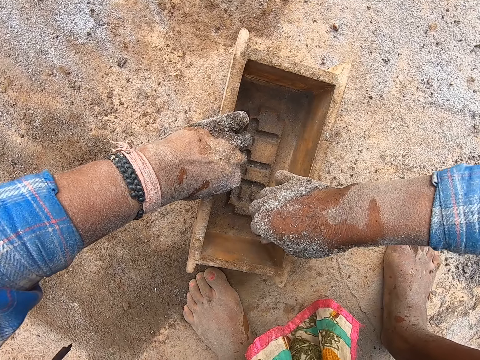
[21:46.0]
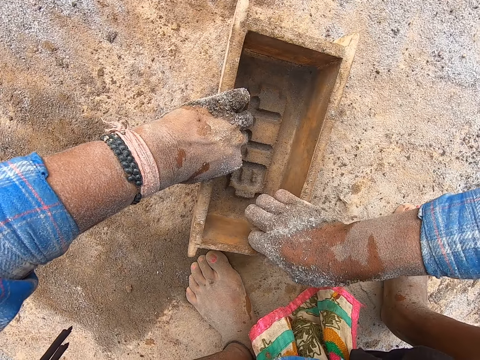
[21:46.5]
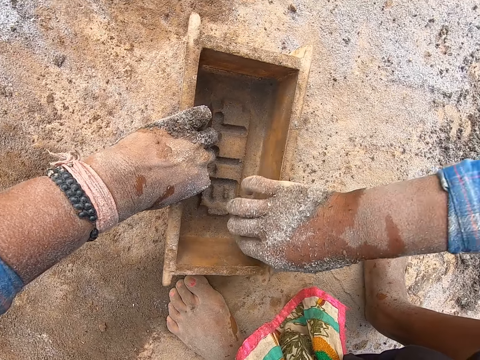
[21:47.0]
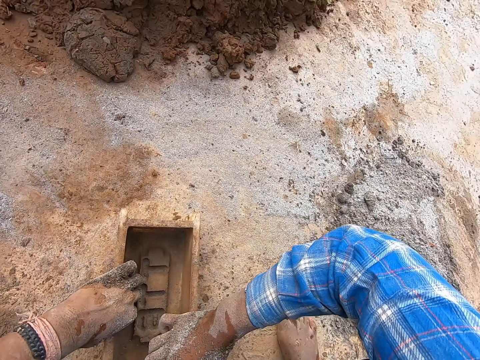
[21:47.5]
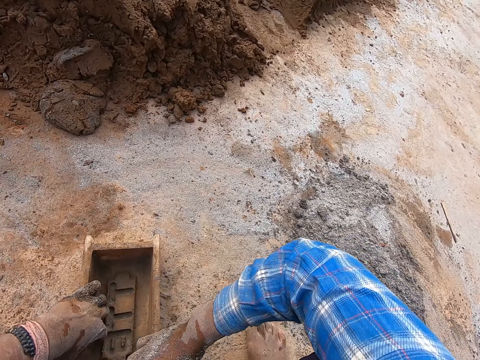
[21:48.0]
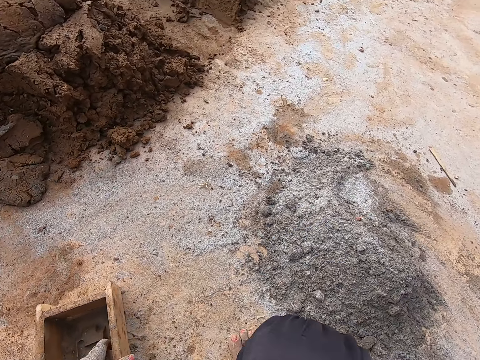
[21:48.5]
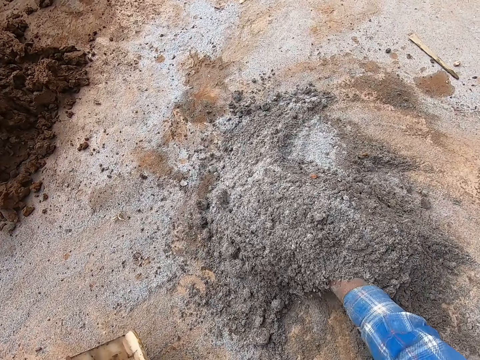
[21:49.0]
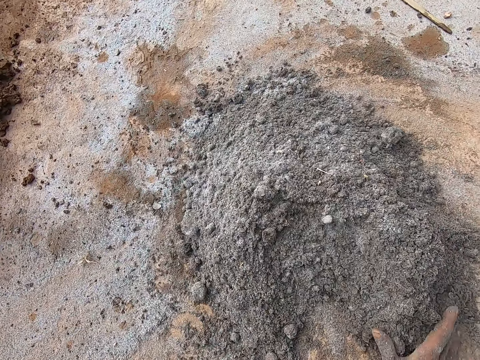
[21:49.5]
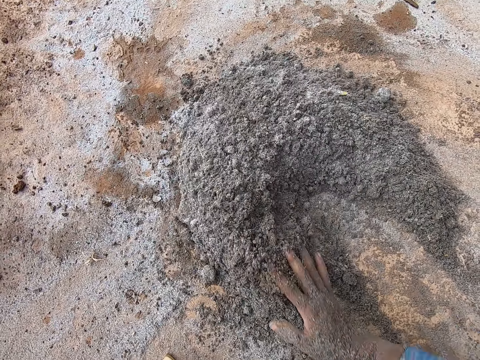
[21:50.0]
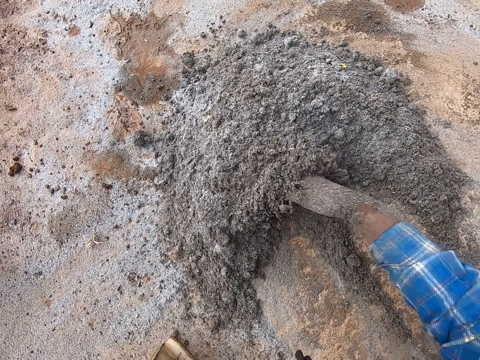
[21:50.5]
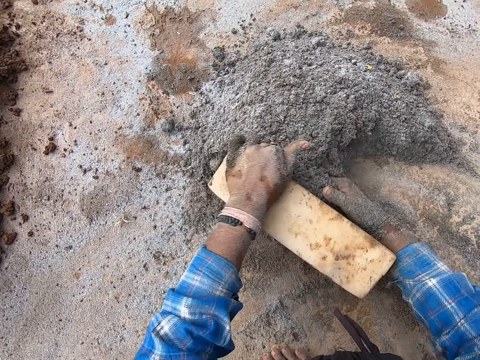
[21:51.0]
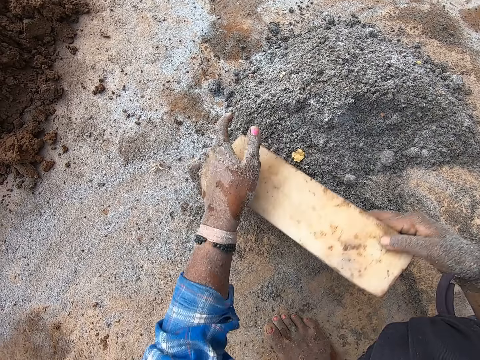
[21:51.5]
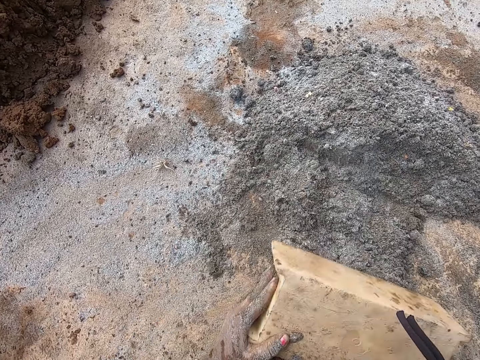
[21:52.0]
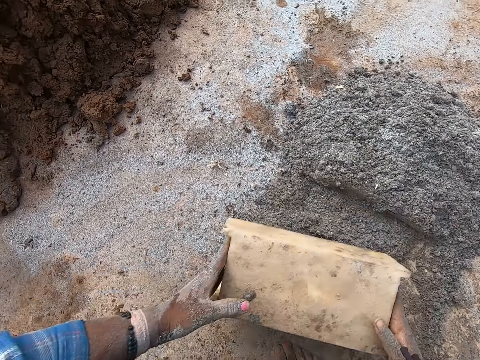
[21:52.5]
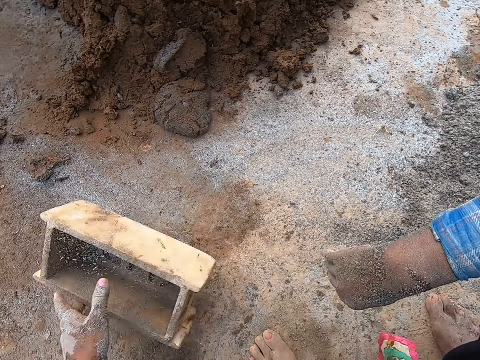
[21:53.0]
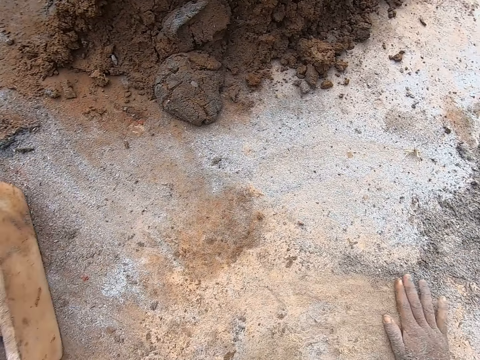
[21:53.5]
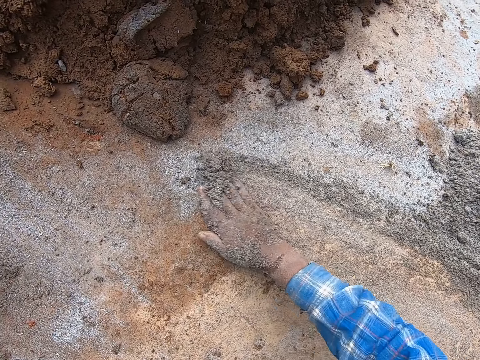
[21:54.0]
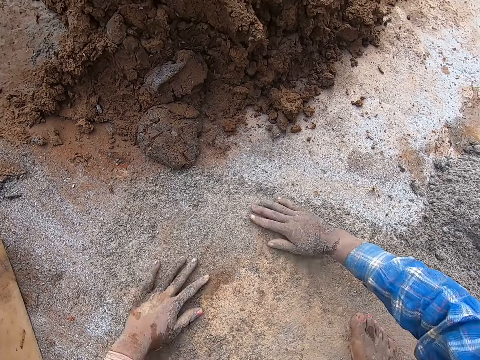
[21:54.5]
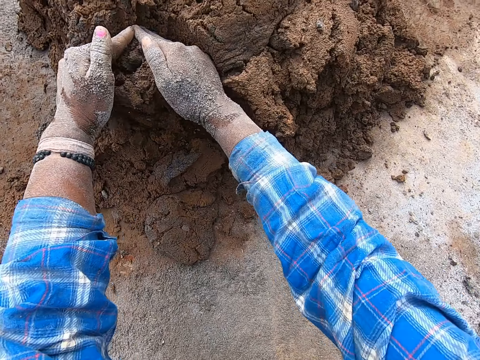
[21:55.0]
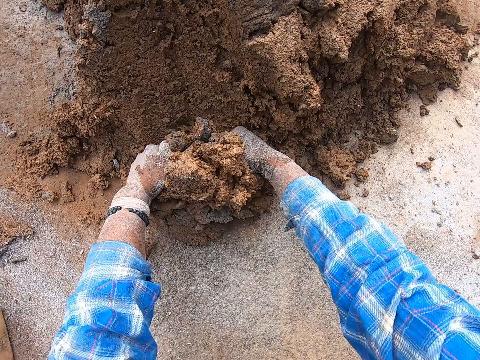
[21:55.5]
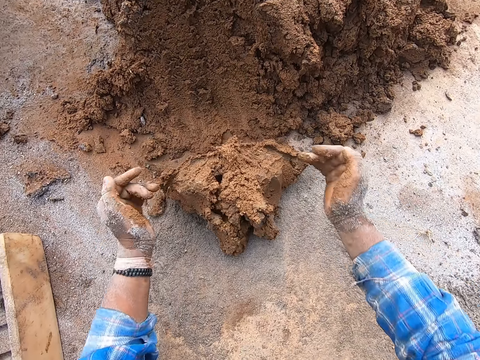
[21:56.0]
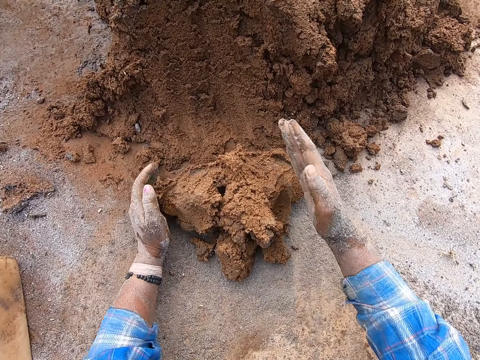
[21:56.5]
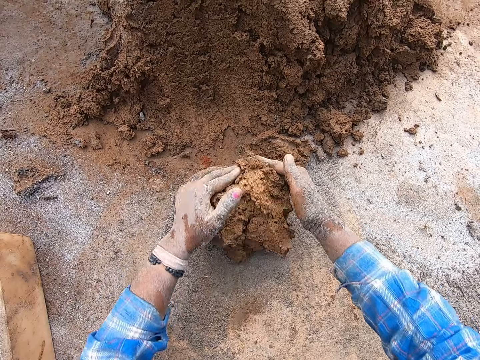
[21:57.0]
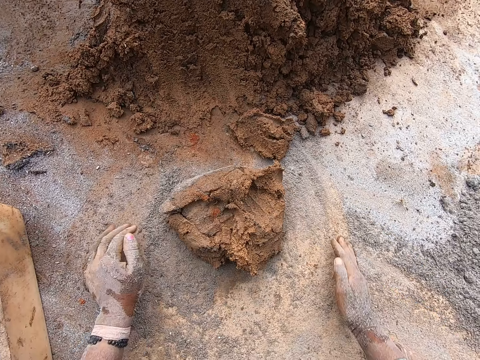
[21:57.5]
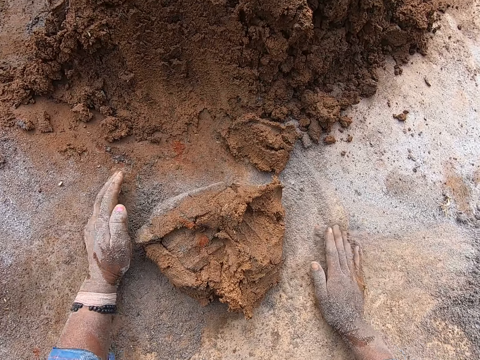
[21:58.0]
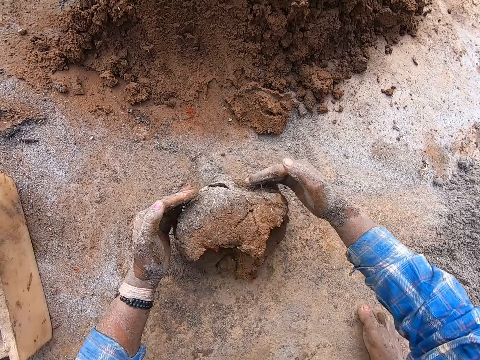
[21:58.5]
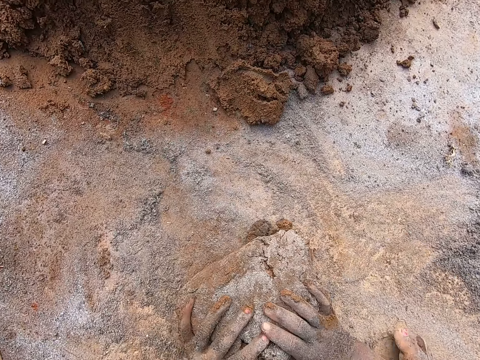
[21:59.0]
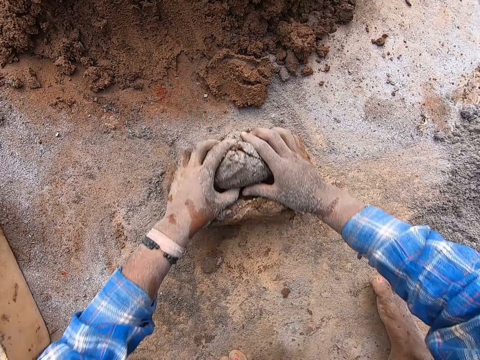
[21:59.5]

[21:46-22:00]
The camera wearer cleans the brick mold with her right hand. She cleans the brick mold with her right hand again. She moves the cement on the ground with her right hand repeatedly. She mixes the sand. She puts the cement in the brick mold with her right hand. She drags the brick mold on the ground with her left hand. She turns the brick mold with both hands. She turns the cement to the ground from the brick mold in both hands. She pushes the cement on the ground with the brick mold in both hands. She carries the brick mold with both hands. She drops the brick mold on the ground with her left hand. She holds the brick mold with her left hand. She rubs her right hand on the cement on the ground. She spreads the sand on the ground. She rubs both hands on the cement on the ground. She takes some clay mixture from the heap of clay mixture on the ground with both hands. She rubs both hands on the cement on the ground. She molds the clay mixture on the ground with both hands. The boy throws clay mixture on the heap of clay mixture on the ground with his left hand. The boy rubs his left hand on the ground. The camera wearer rubs both hands on the cement on the ground. She rolls the clay on the sand. She molds the clay mixture on the ground with both hands.

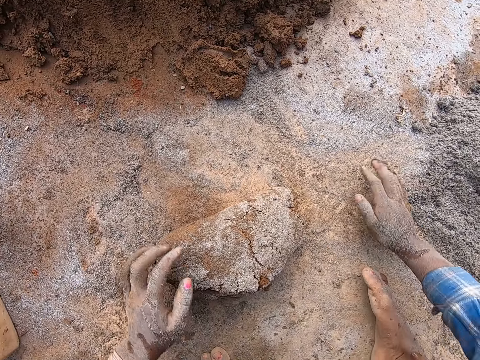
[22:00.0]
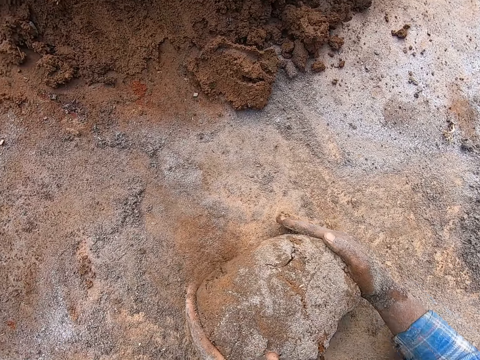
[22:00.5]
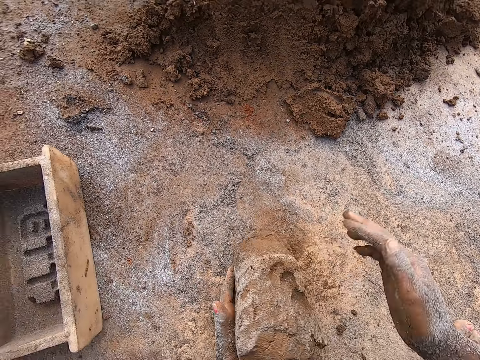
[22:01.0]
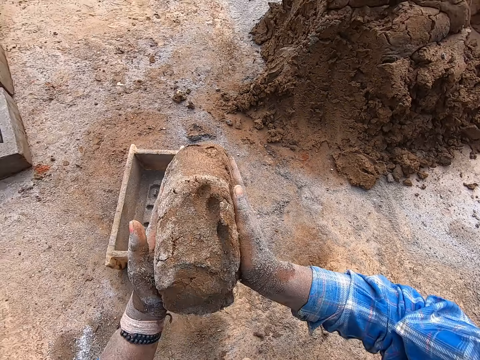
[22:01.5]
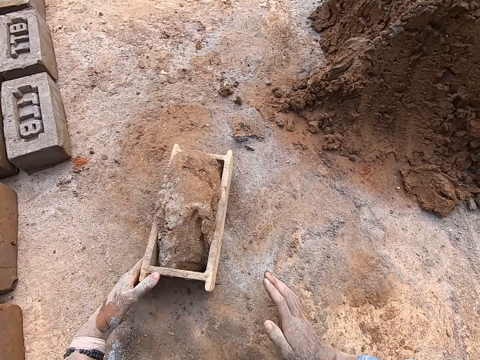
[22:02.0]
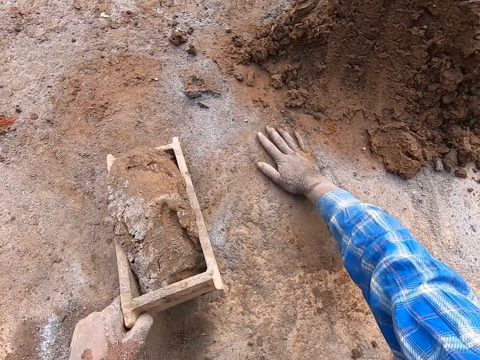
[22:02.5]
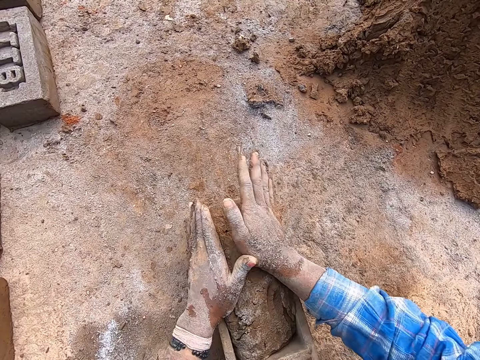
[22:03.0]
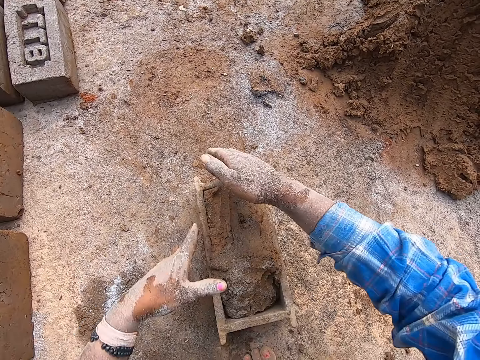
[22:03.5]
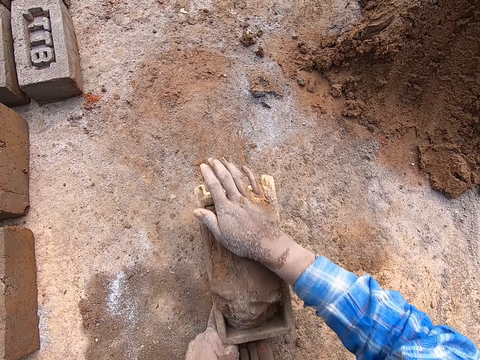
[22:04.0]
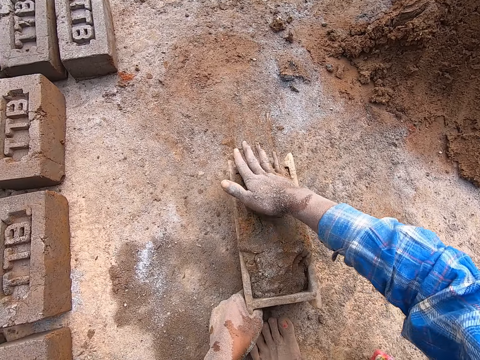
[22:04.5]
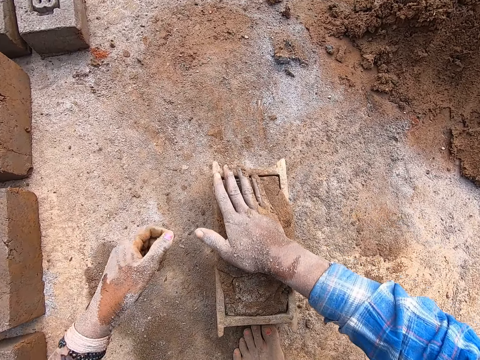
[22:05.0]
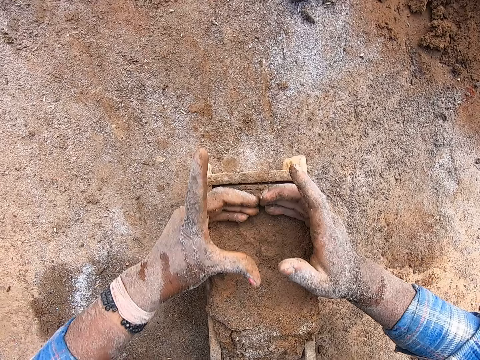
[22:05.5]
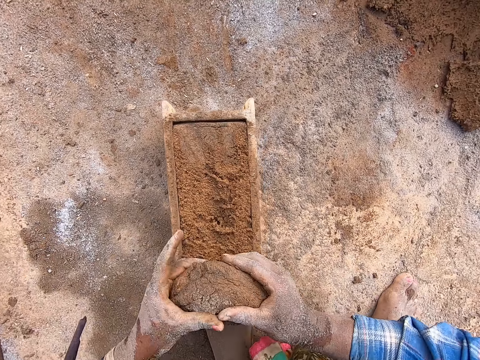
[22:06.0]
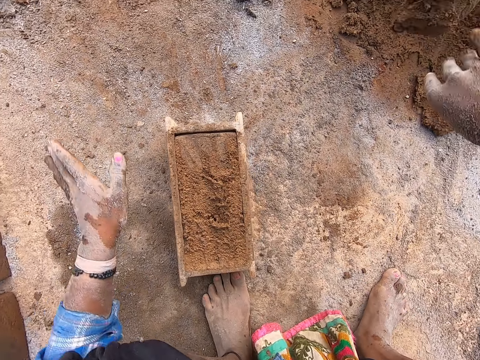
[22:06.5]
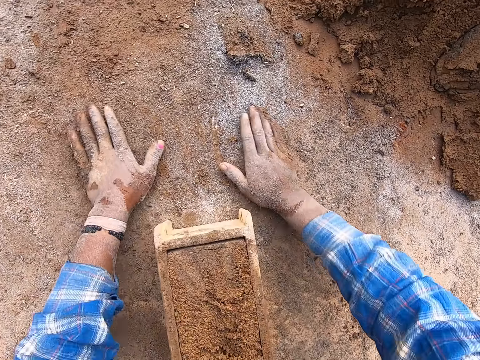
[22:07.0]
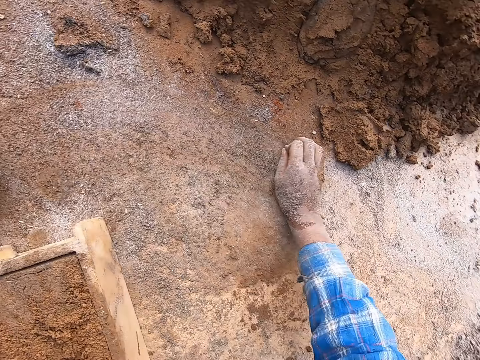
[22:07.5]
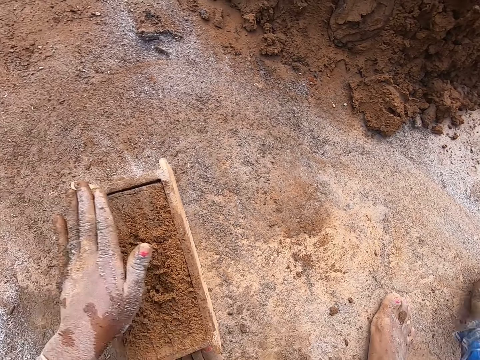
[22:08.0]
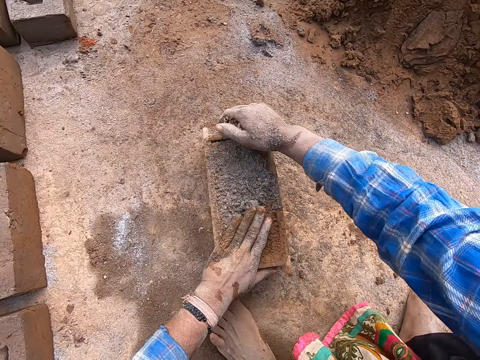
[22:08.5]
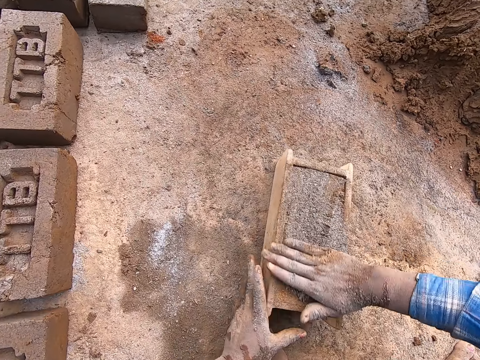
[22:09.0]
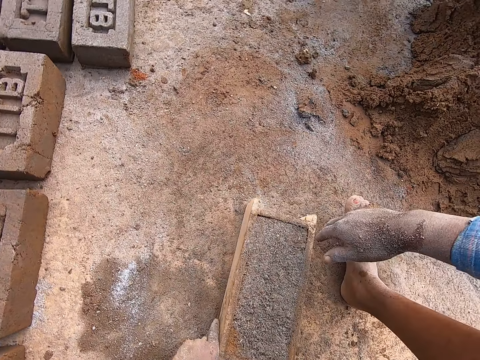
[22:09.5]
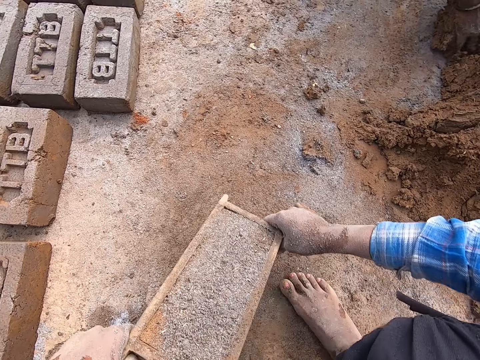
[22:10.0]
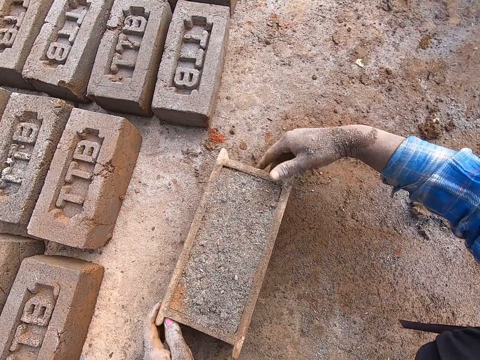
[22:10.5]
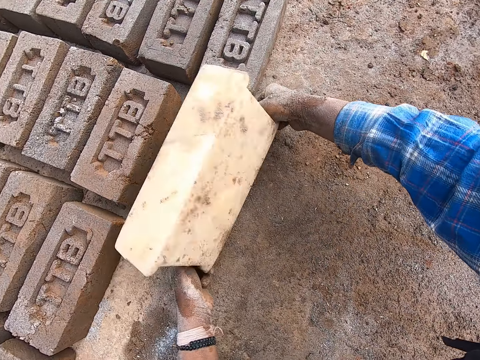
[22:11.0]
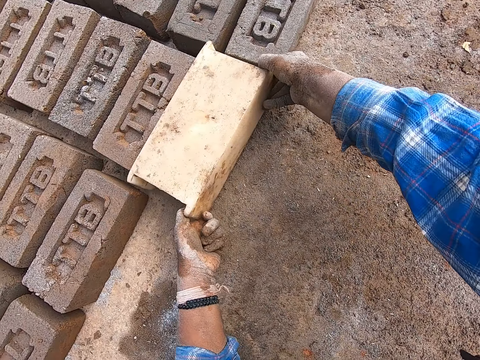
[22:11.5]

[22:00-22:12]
The camera wearer touches the cement on the ground with her right hand. She rolls the clay mixture on the ground with both hands. She picks up the clay mixture from the ground with both hands. She drops the clay mixture in the brick mold with both hands. She rubs her right hand on the cement on the ground. She drags the brick mold on the ground with her left hand. She presses the clay mixture in the brick mold with both hands. She holds the brick mold with both hands. She hits the brick mold on the ground with her right hand. She hits the brick mold on the ground with her left hand. She taps the clay mixture in the brick mold with her right hand. She takes off some clay mixture from the brick mold with both hands. She throws the clay mixture on the ground with her right hand. She rubs both hands on the ground. She rubs her right hand on the ground. She picks sand. She places her left hand on the clay mixture in the brick mold. She sprinkles the cement on the clay mixture in the brick mold with her right hand. She rubs the cement on the clay mixture in the brick mold with both hands. She carries the brick mold from the ground with both hands. The boy takes some clay mixture from the heap of clay mixture on the ground with both hands. The camera wearer drops the brick mold on the ground with both hands. She turns the clay mixture to the ground from the brick mold in both hands.
